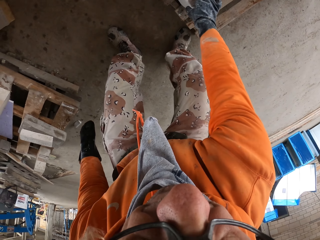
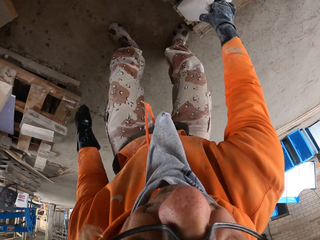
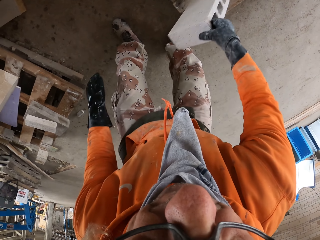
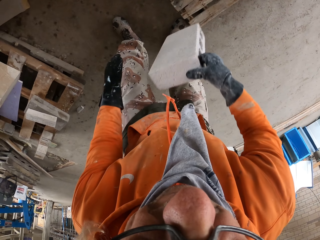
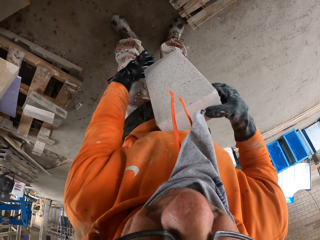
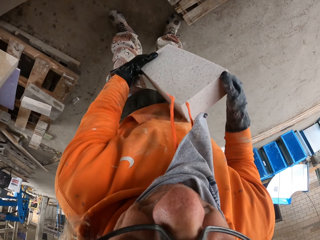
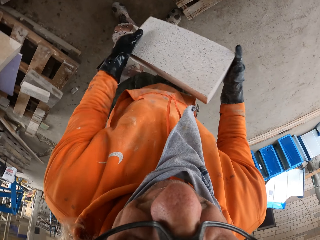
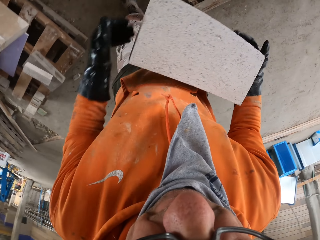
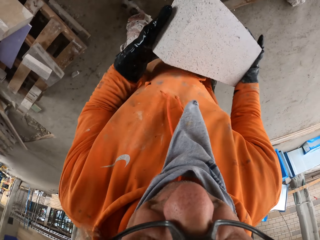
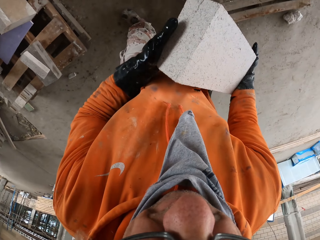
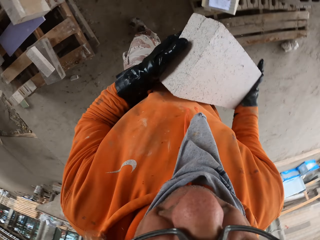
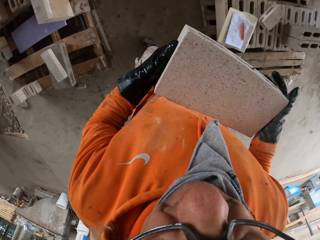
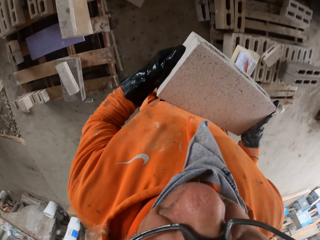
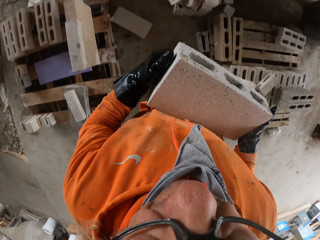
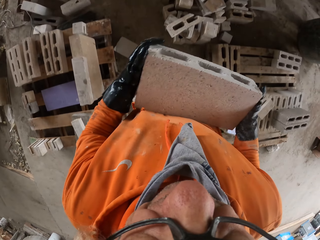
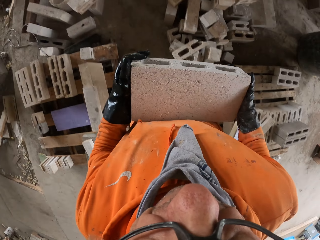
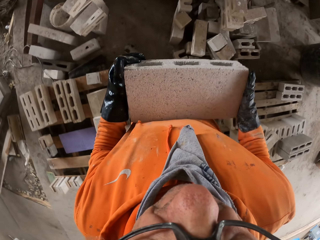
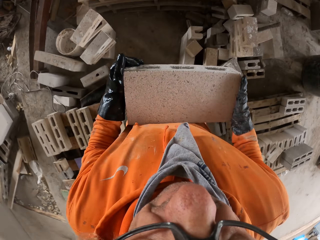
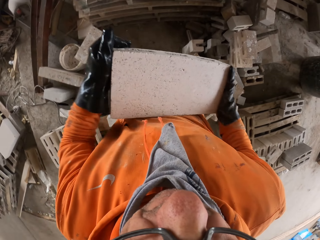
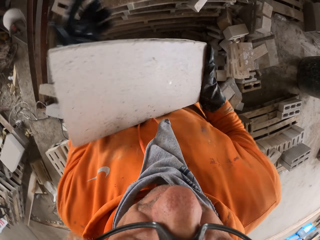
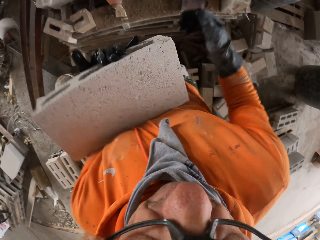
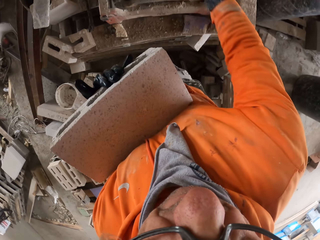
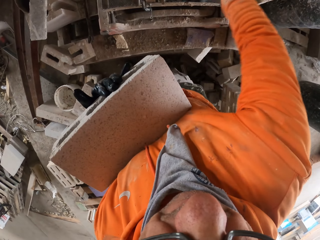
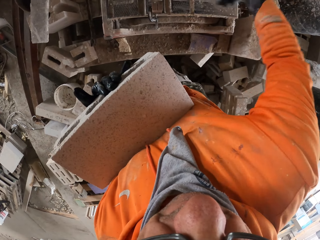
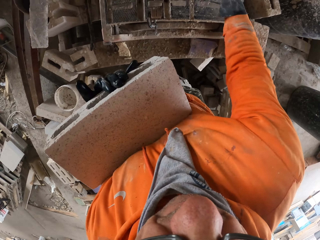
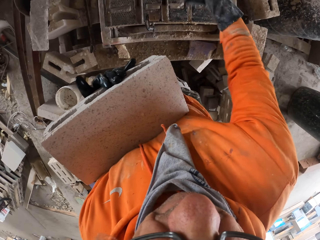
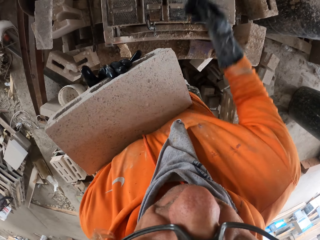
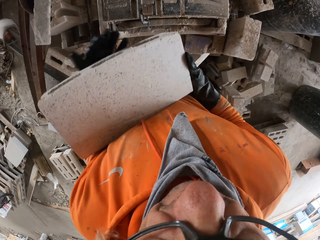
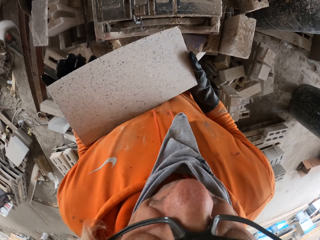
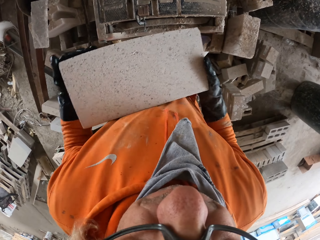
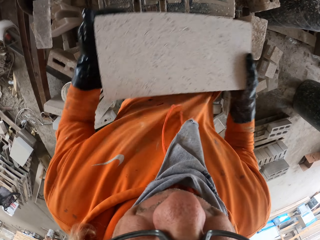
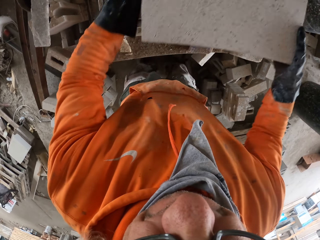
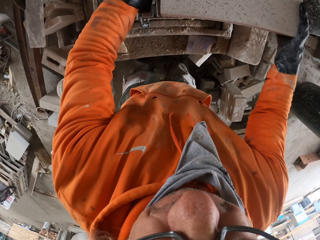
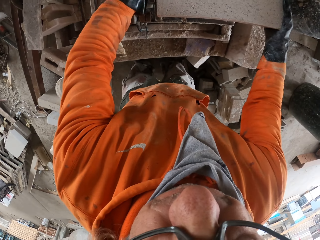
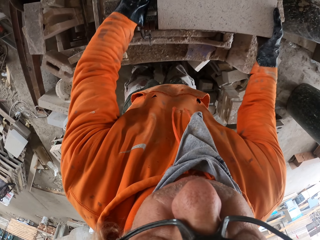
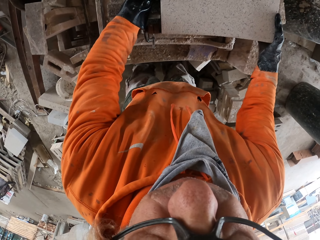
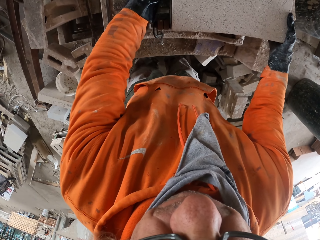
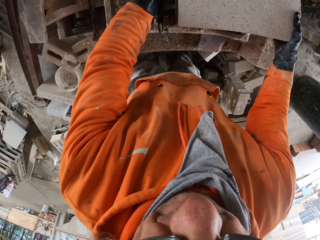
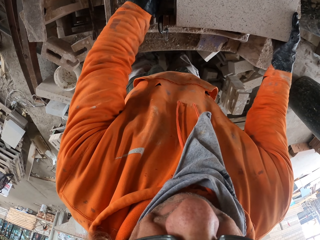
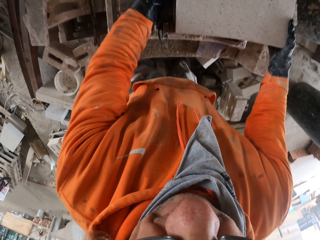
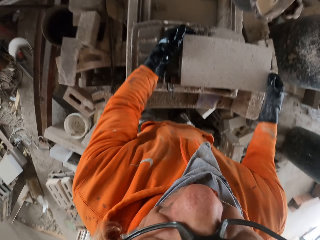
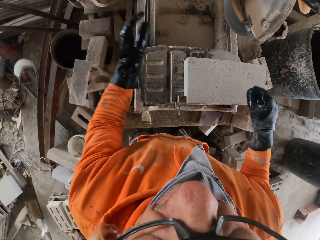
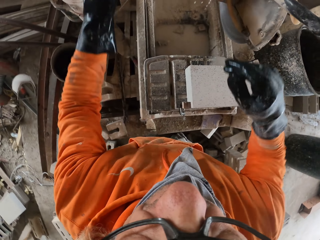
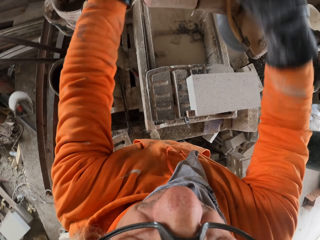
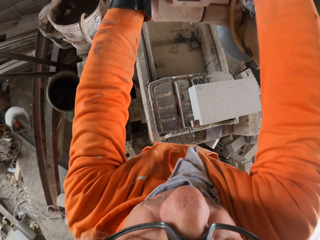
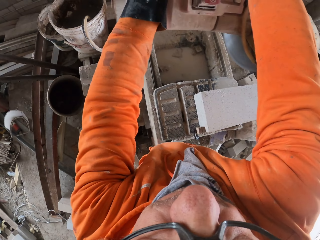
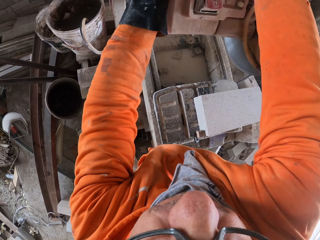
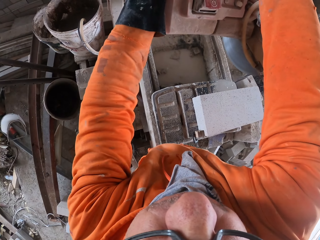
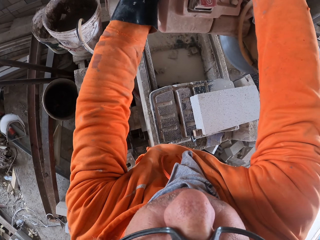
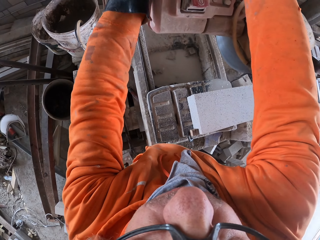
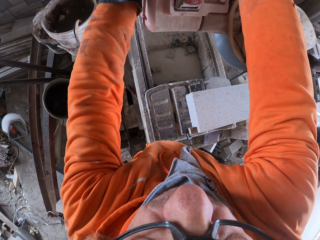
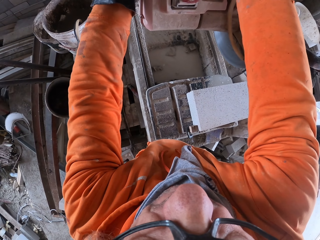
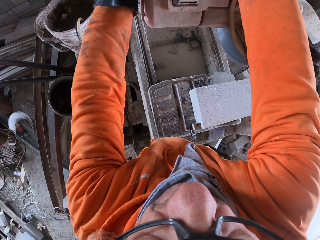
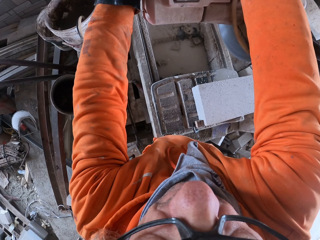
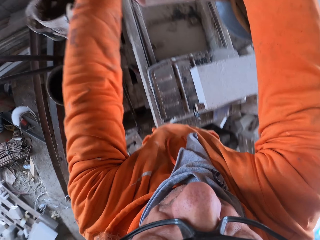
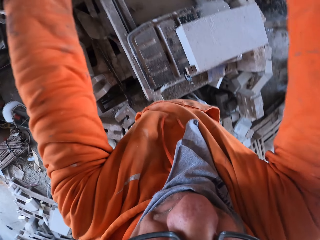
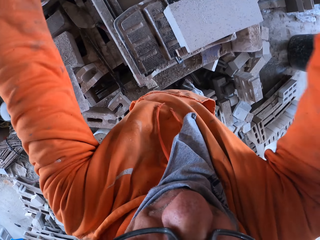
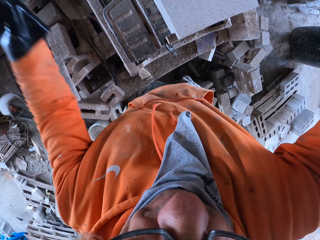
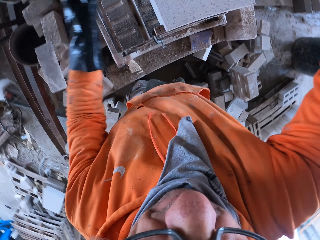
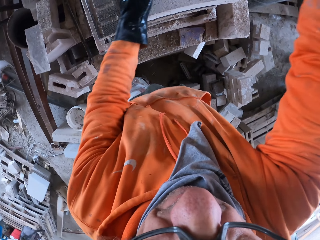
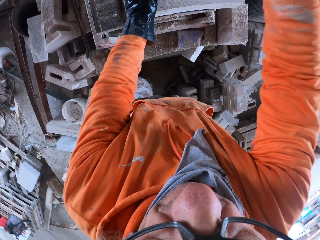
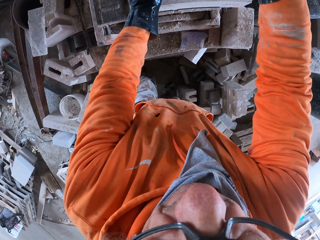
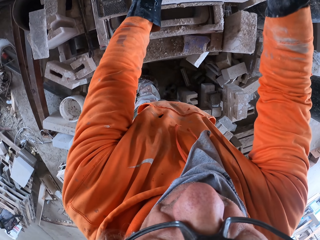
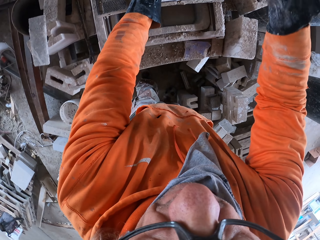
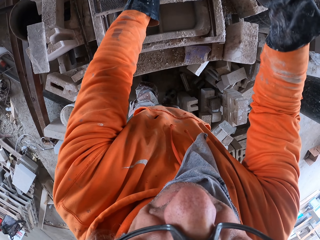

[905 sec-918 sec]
The camera wearer picks up a block or brick. They walk around a garage. They wipe a machine. They count the bricks. They adjust the block on the machine. They cut the block with the machine.

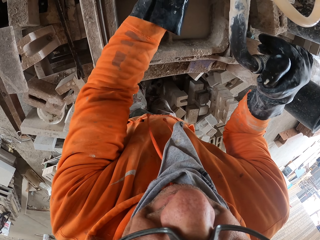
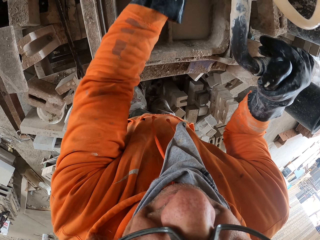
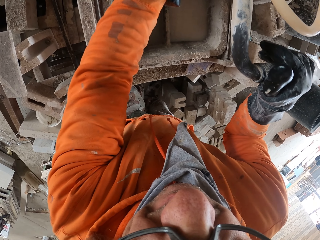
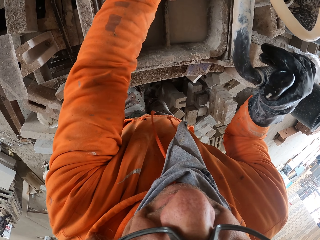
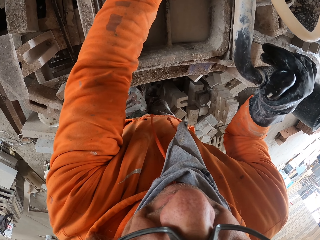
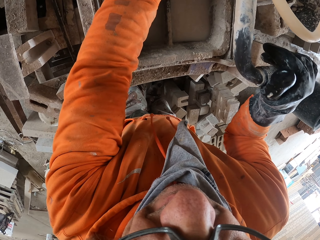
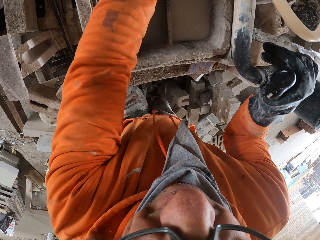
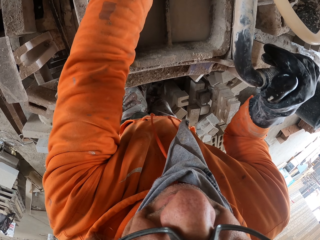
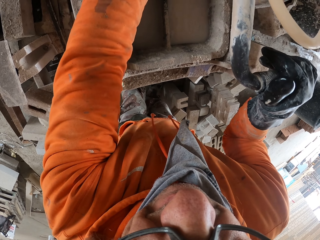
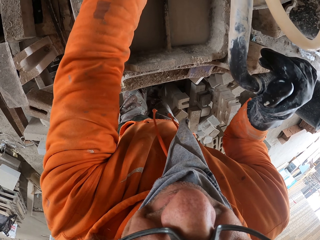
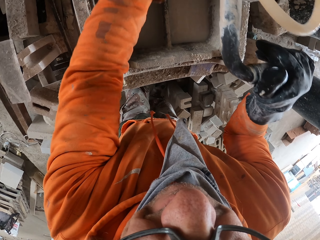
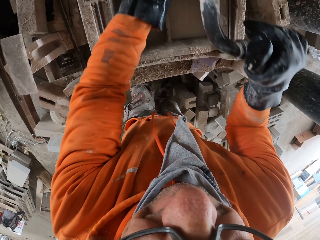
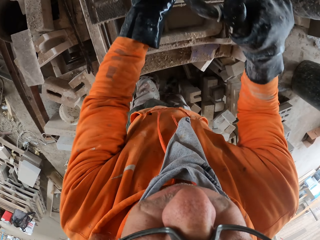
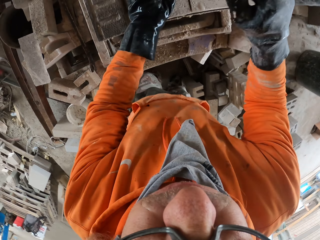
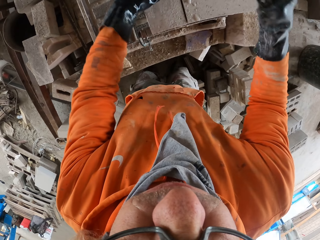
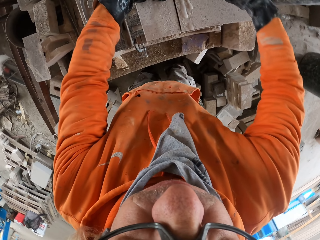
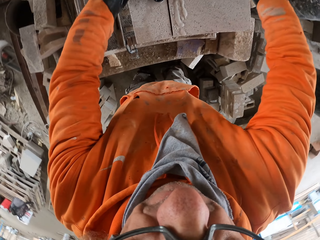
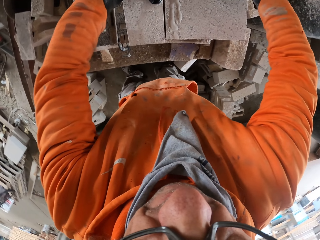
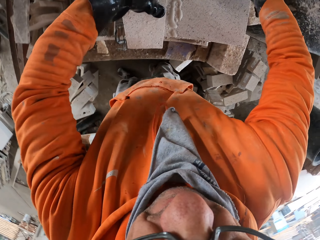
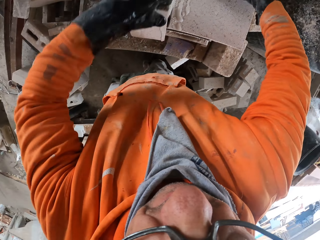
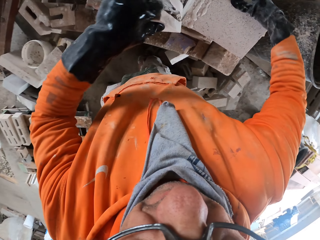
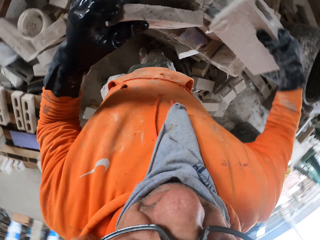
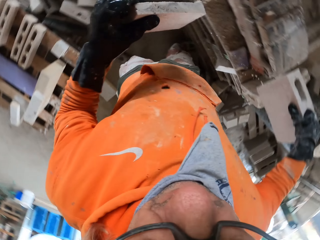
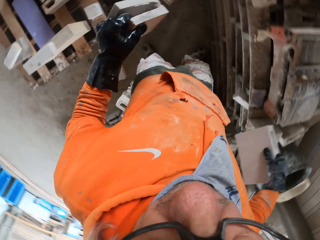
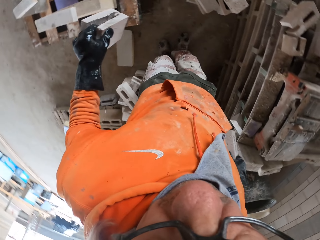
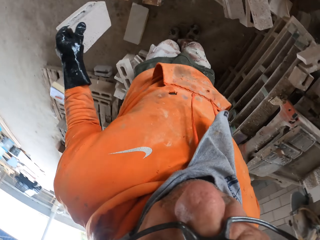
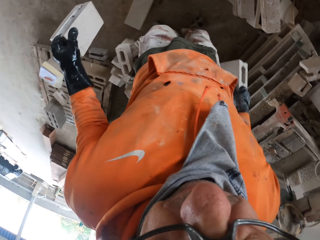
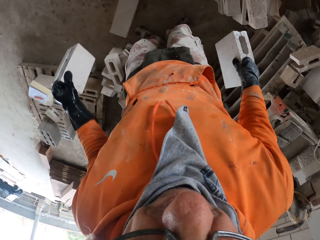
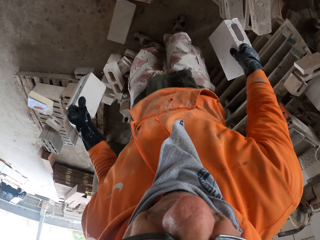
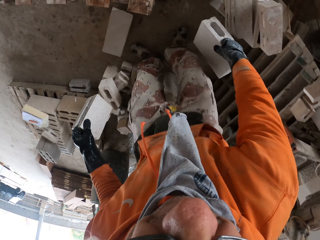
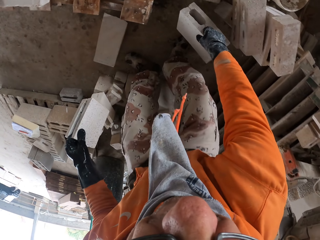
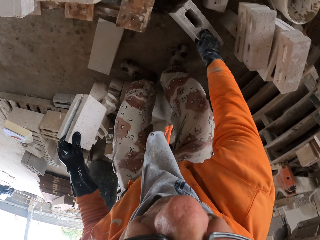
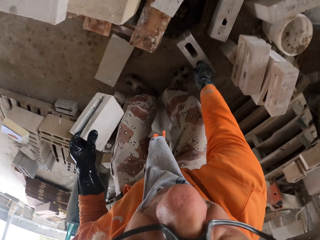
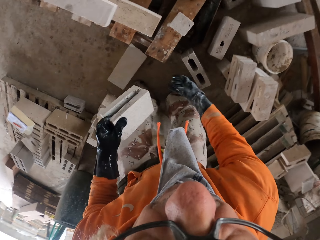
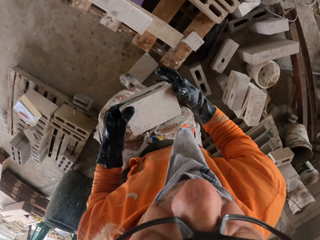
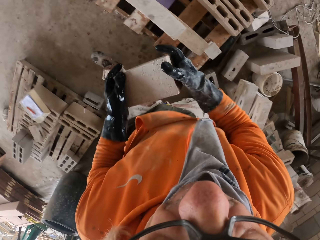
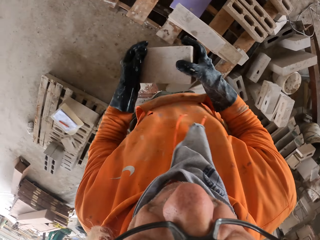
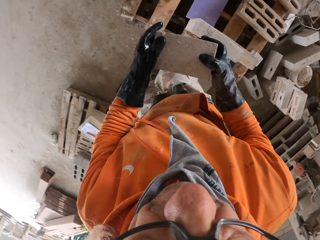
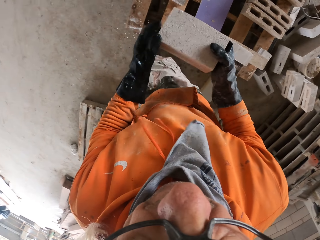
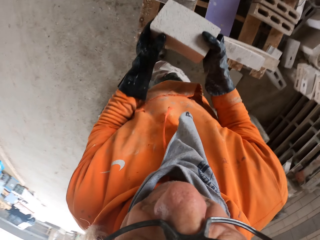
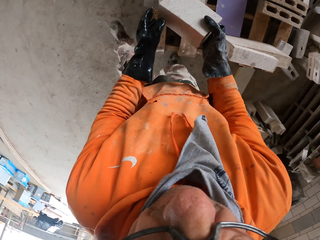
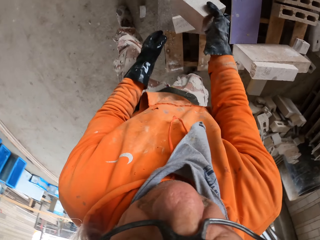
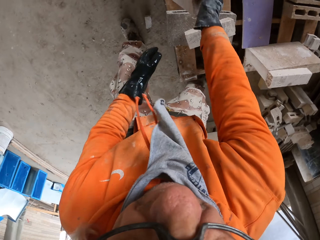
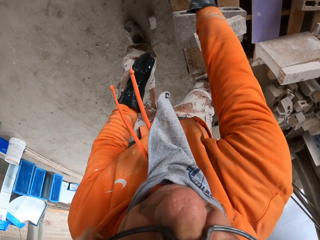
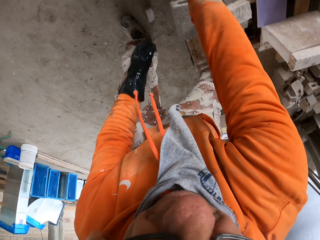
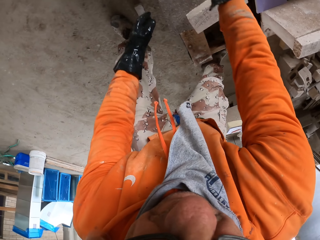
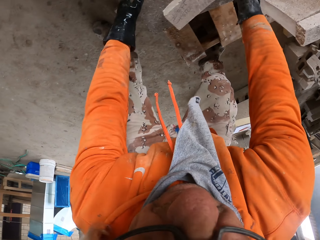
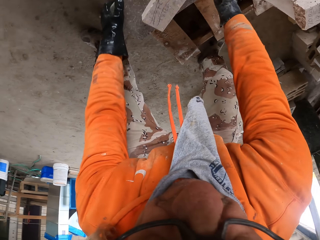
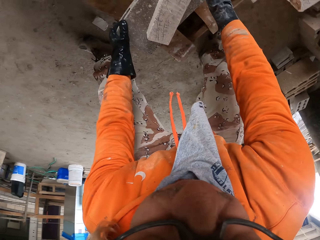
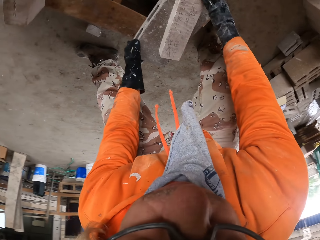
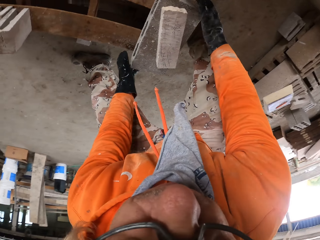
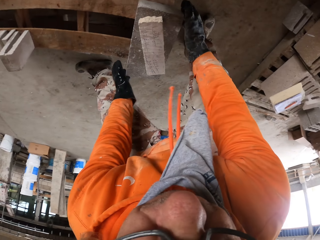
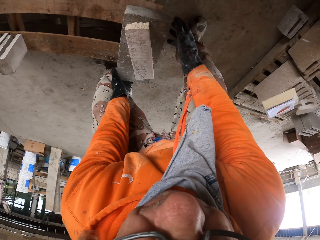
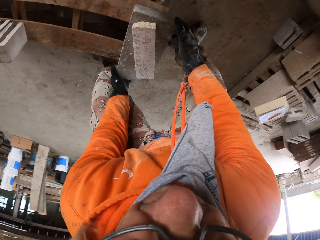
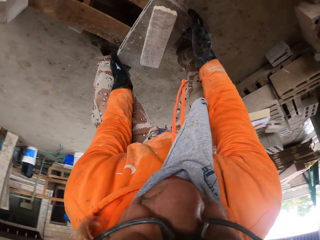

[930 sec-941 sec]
The camera wearer picks up blocks or bricks from a machine. They walk around a garage. They put down the block on the floor. They walk around the garage. They put down the block on a rack. They move the bricks. They adjust the block on the rack.
